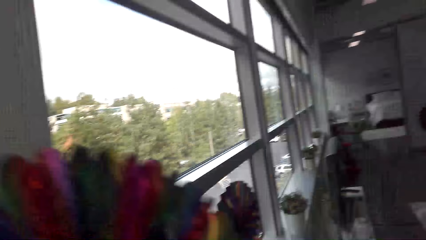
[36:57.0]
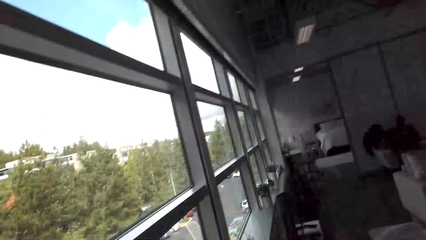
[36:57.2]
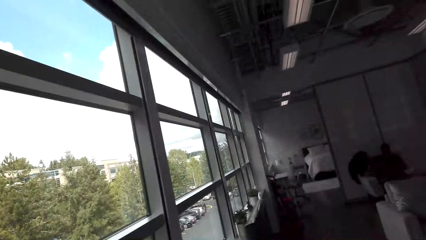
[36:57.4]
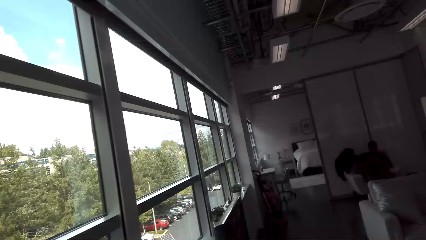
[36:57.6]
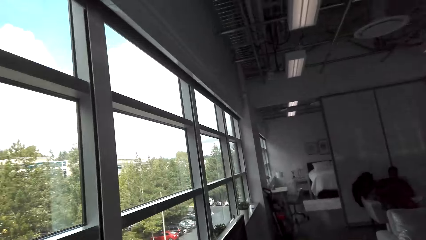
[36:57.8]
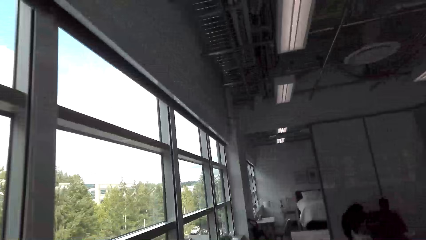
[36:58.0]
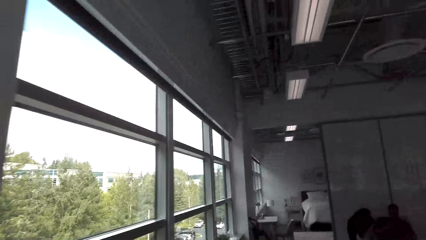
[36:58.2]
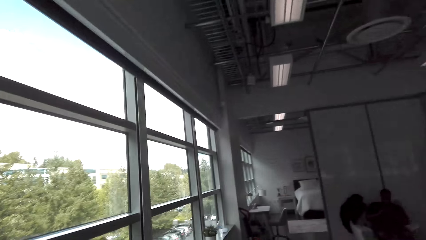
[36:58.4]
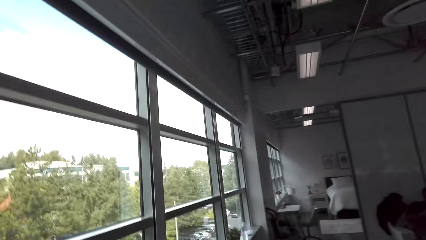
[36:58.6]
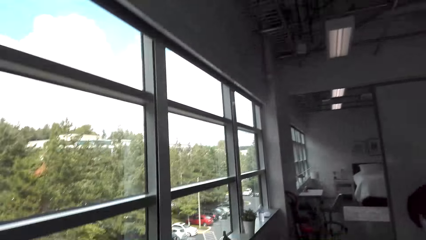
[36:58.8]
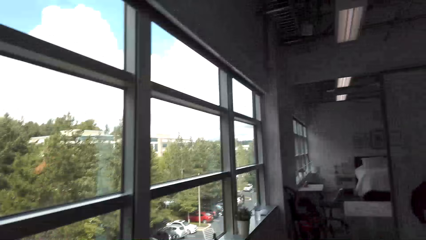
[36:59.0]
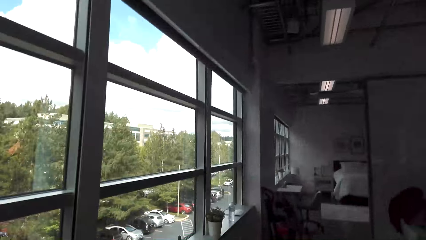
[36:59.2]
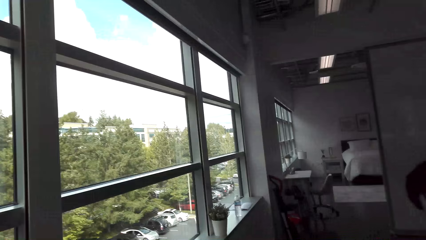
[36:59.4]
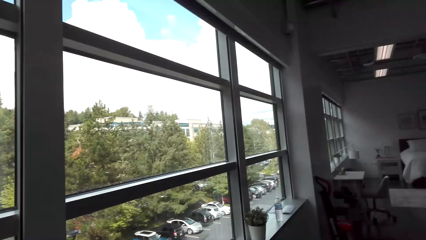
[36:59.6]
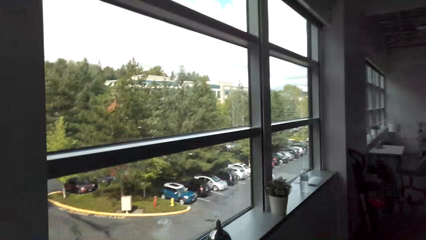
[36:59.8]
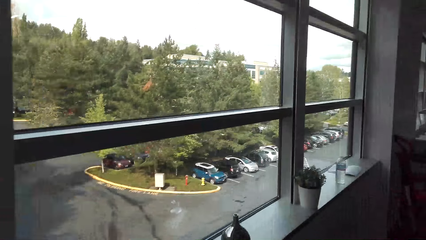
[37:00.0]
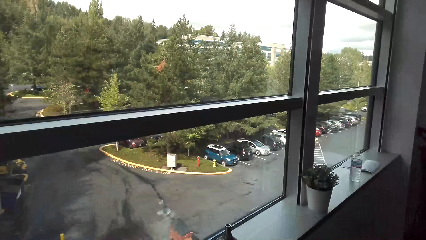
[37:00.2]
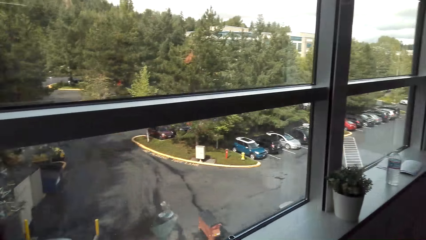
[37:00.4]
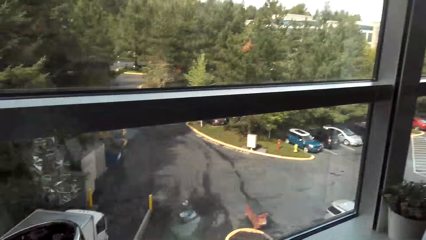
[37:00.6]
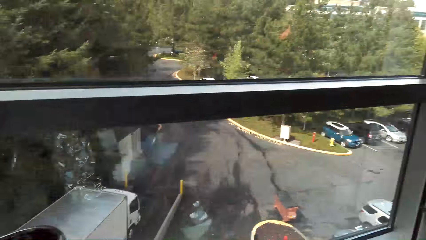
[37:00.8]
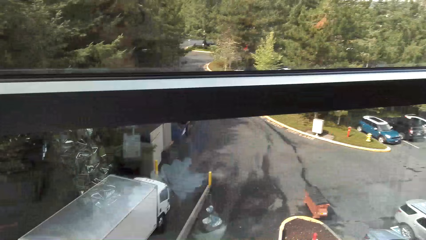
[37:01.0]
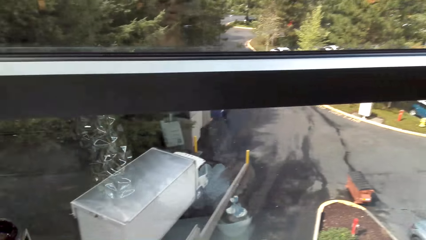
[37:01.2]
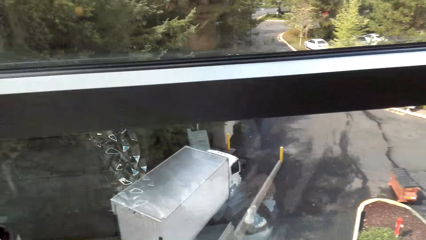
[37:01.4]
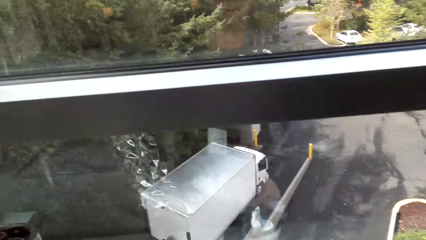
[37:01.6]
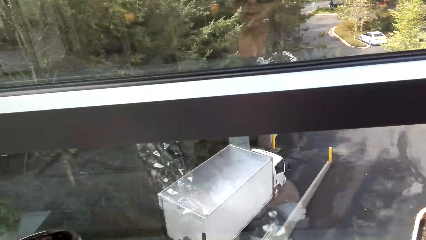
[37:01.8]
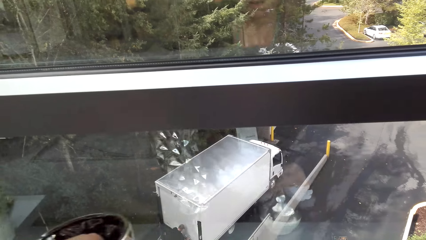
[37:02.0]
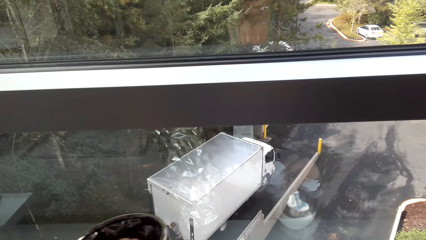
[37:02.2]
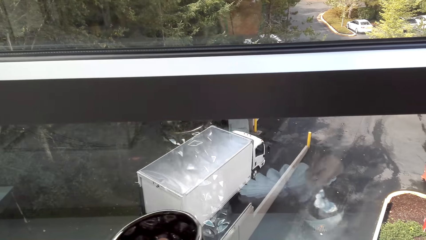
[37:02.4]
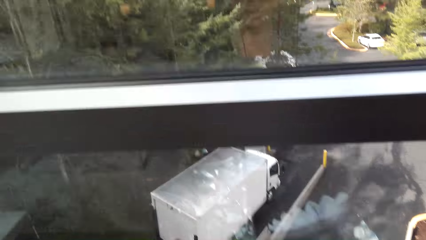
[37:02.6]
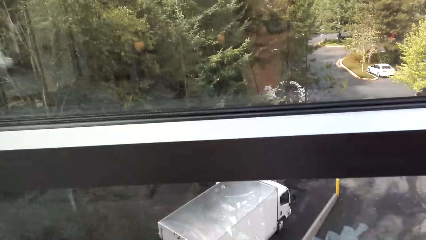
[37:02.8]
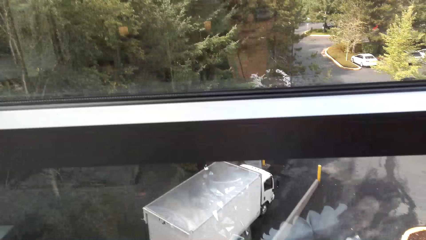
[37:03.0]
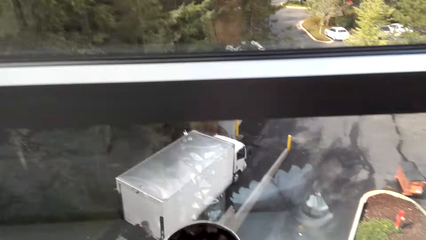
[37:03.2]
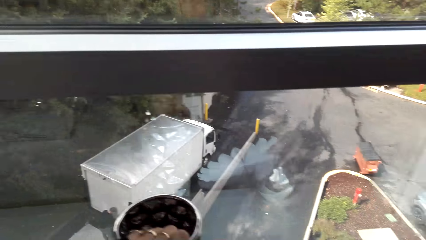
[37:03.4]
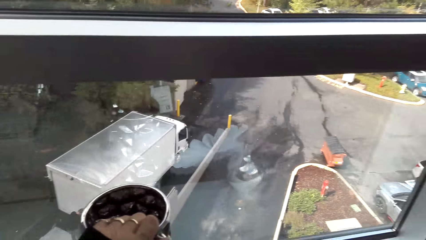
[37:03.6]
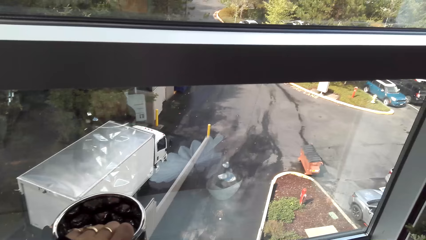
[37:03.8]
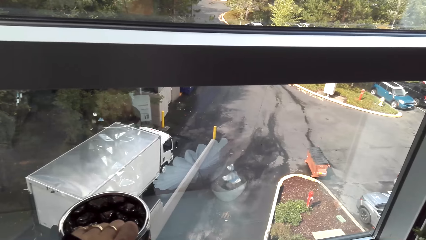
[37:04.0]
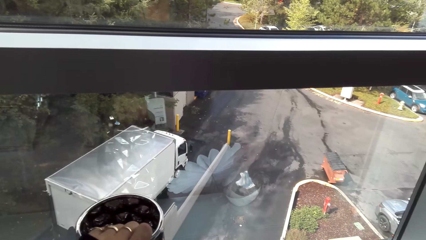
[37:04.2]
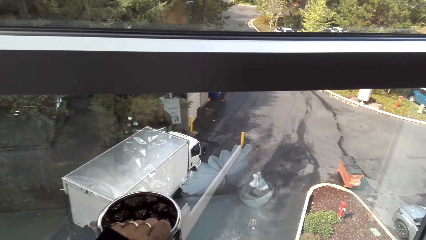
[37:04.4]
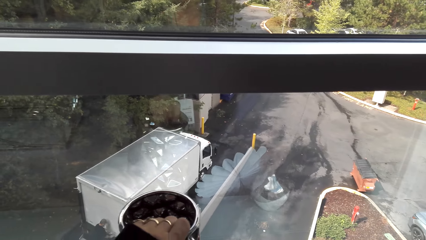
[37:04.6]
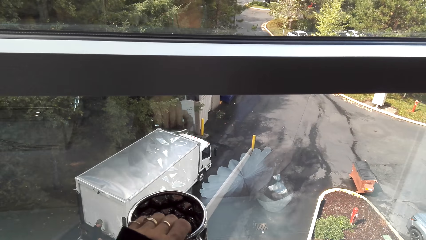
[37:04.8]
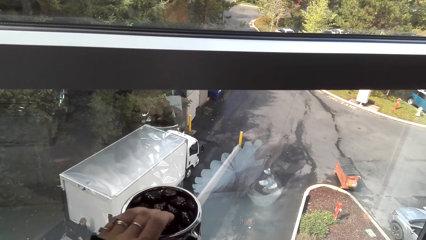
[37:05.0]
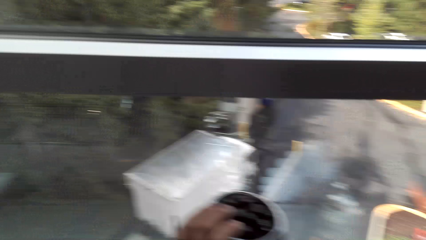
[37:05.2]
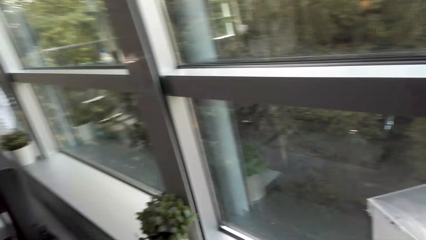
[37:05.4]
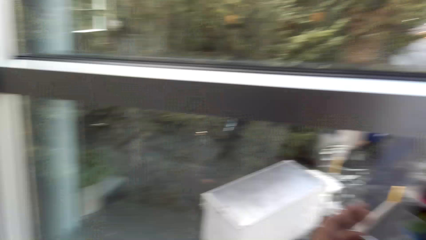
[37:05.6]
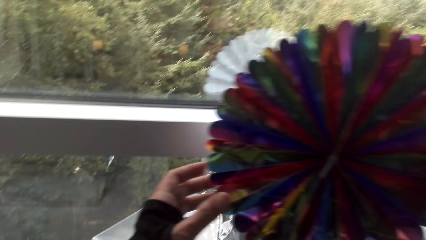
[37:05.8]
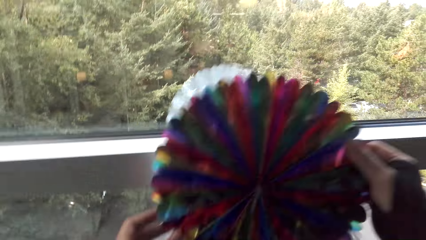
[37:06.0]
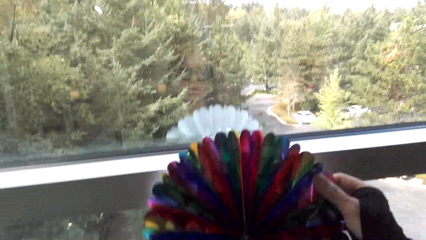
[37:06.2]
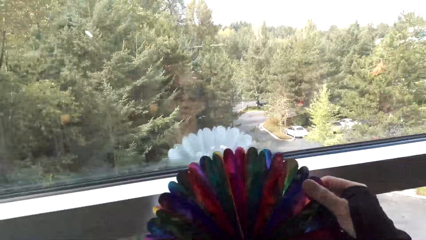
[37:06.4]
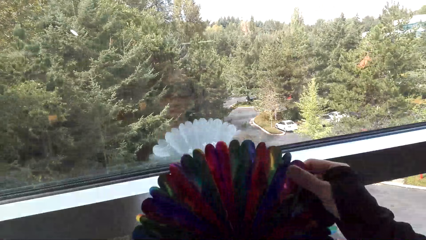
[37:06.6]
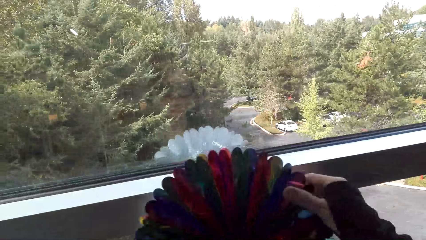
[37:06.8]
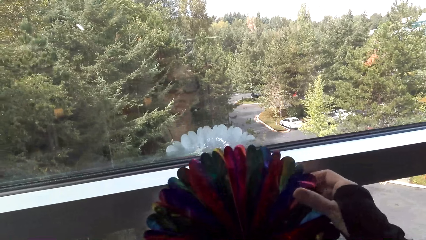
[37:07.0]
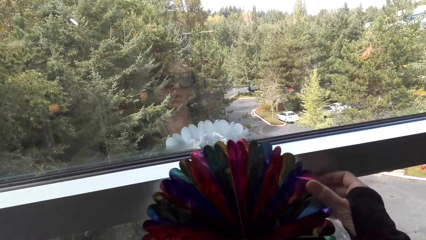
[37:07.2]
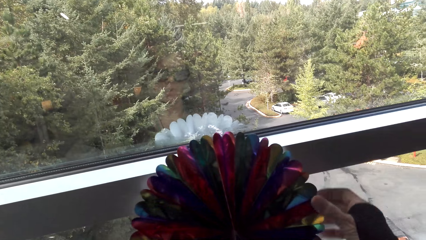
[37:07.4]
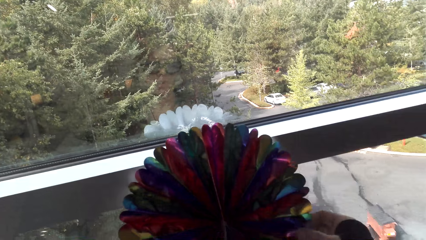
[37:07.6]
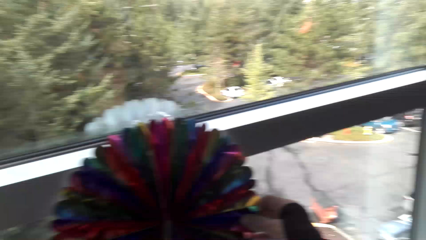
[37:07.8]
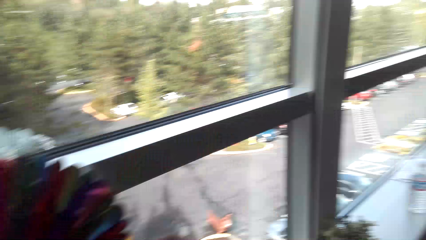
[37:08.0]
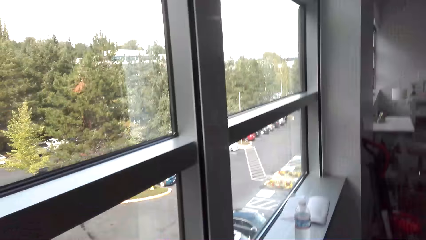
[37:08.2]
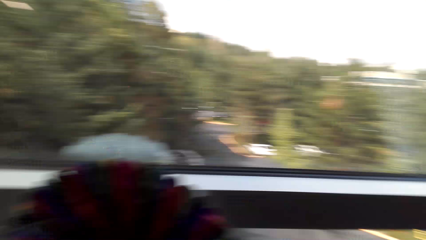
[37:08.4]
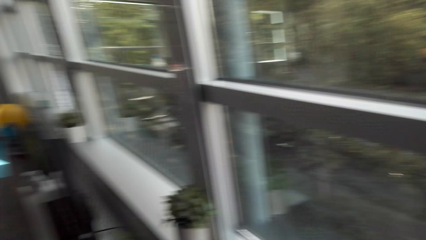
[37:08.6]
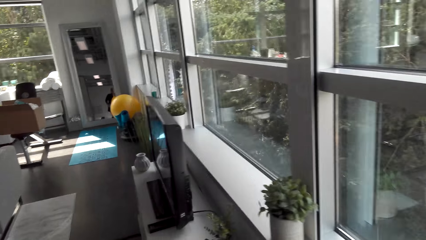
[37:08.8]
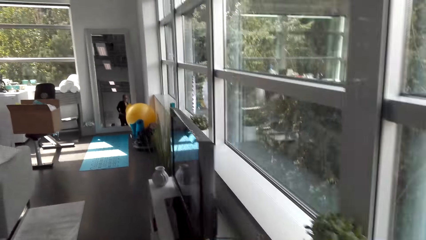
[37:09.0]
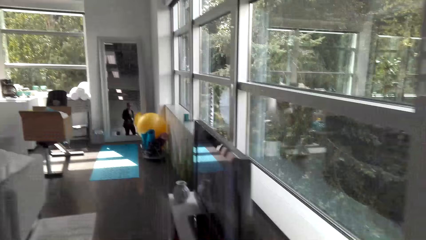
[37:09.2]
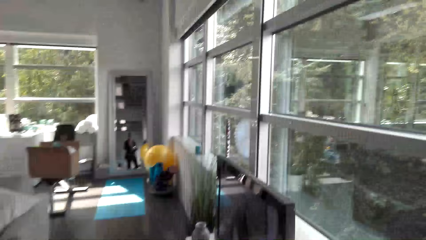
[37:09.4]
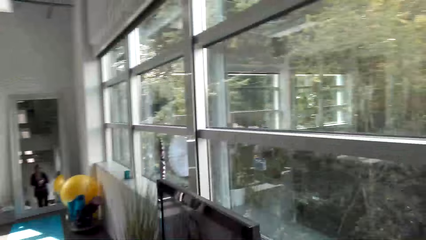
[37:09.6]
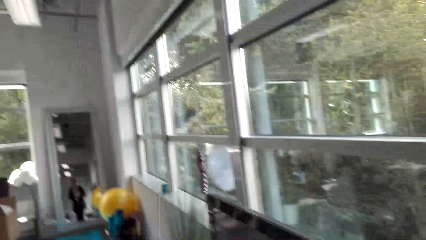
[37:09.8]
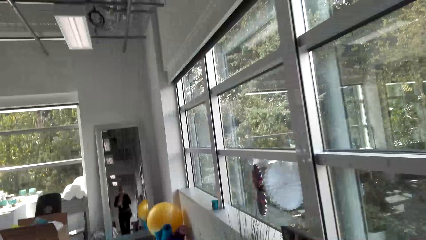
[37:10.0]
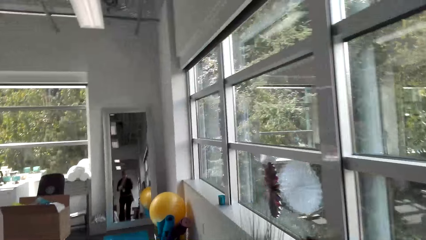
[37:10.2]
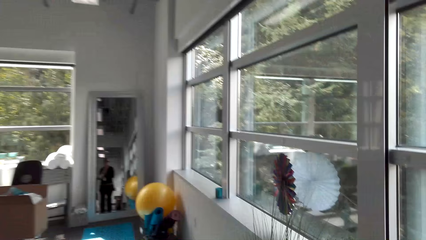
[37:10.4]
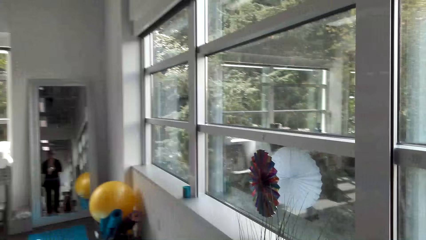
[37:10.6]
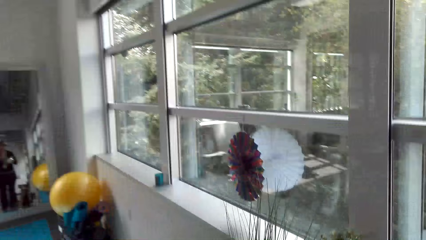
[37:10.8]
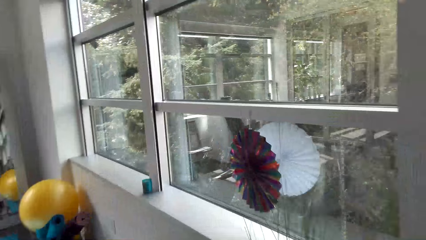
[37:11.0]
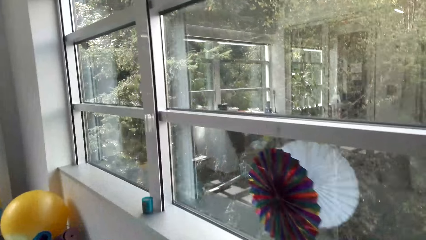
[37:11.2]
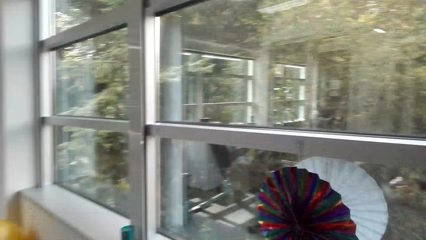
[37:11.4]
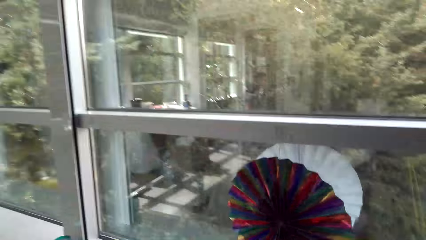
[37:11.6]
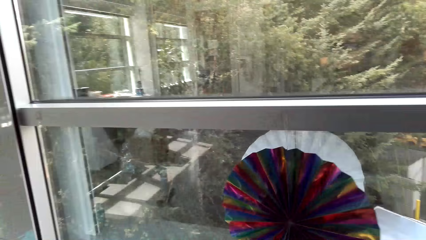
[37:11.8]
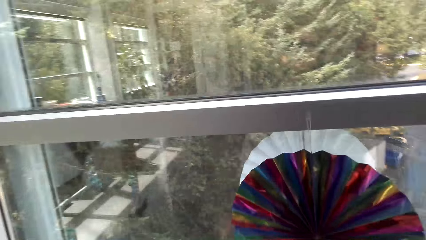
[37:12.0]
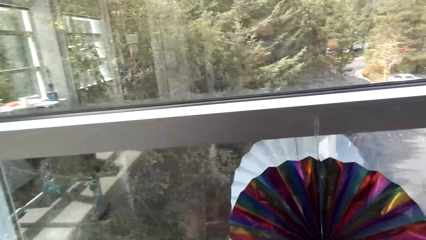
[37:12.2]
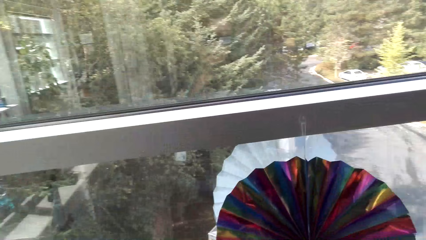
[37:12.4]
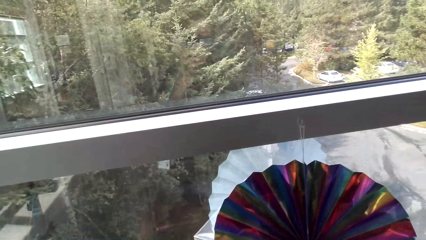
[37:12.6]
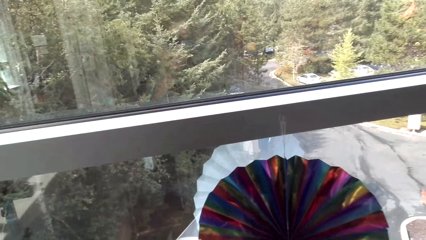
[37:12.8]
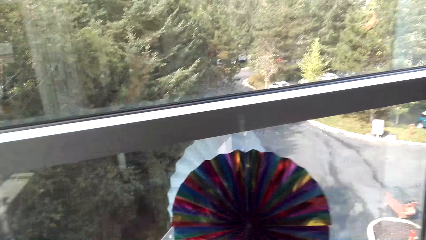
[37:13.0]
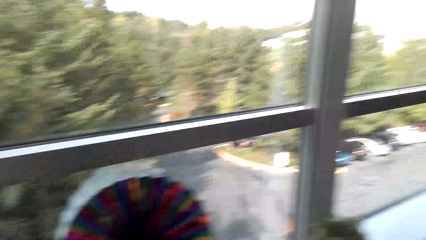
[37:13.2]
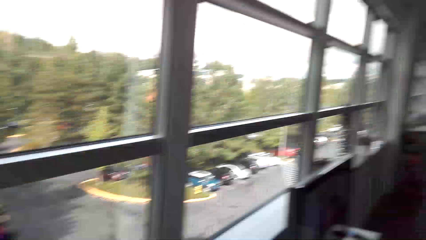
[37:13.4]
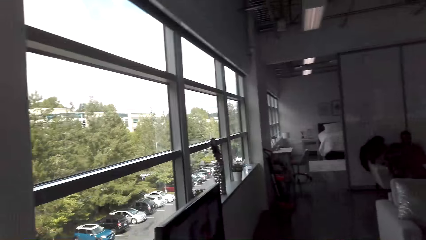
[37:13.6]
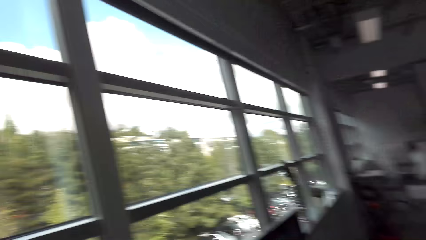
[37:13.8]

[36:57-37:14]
The camera wearer walks in the room. They move the vase. They put the décor on the window. They walk in the room.
